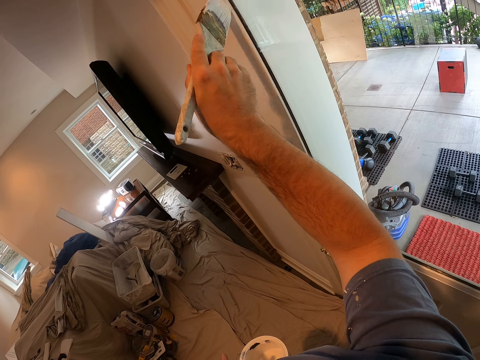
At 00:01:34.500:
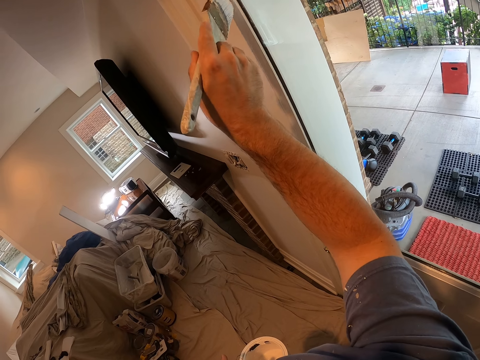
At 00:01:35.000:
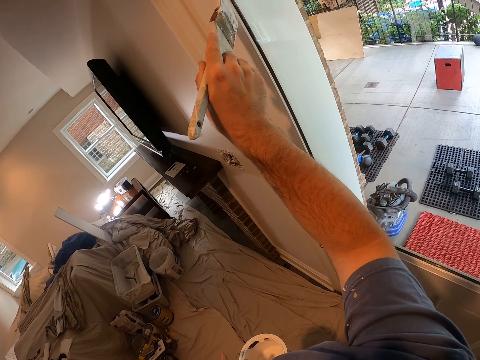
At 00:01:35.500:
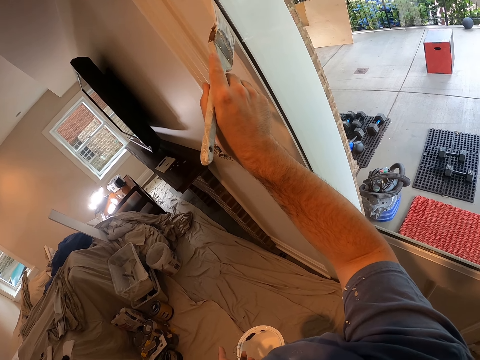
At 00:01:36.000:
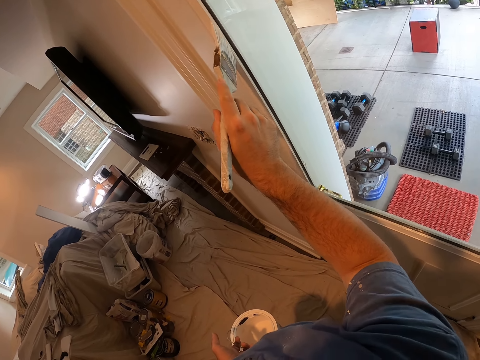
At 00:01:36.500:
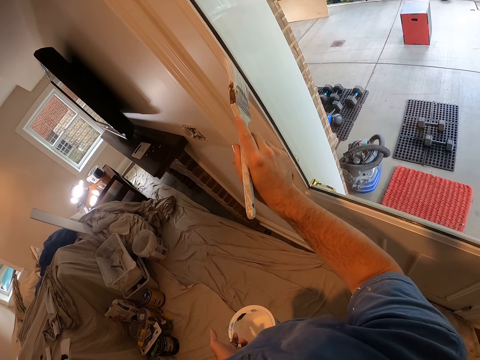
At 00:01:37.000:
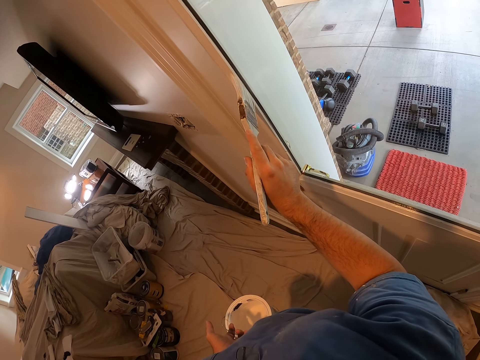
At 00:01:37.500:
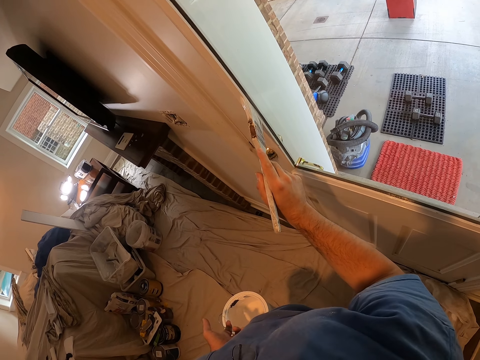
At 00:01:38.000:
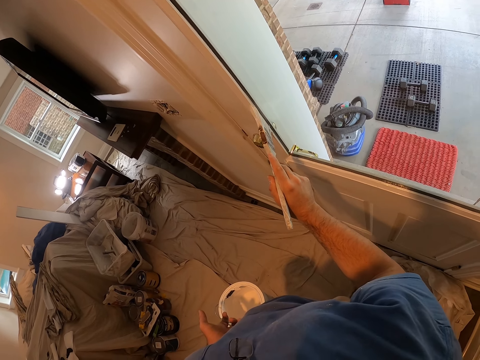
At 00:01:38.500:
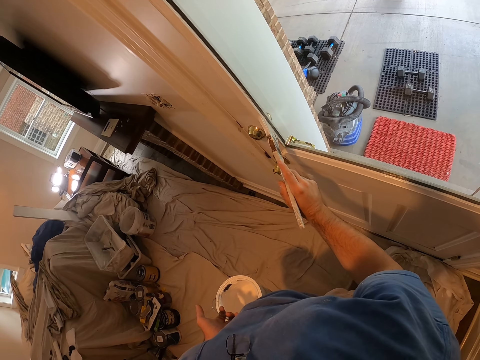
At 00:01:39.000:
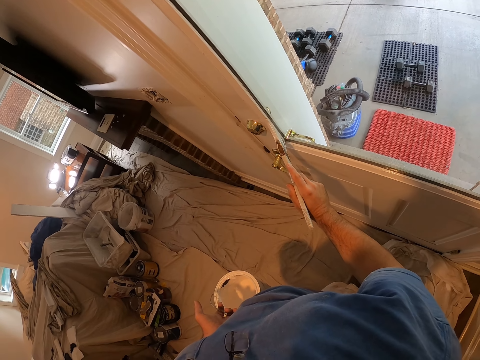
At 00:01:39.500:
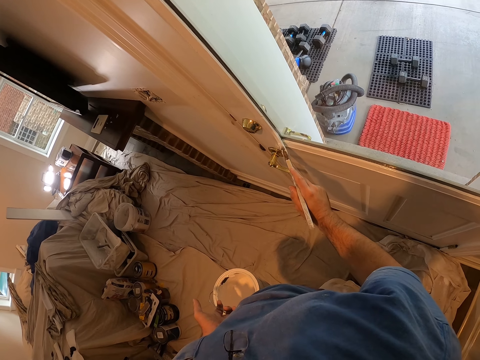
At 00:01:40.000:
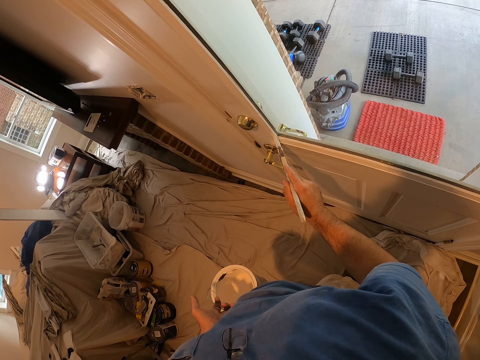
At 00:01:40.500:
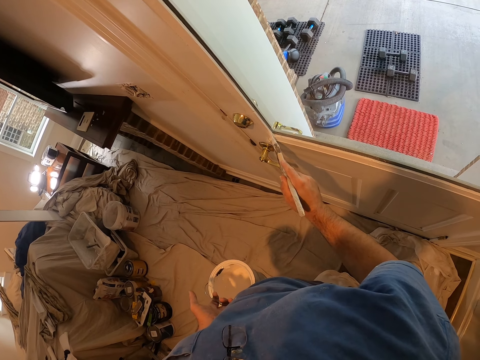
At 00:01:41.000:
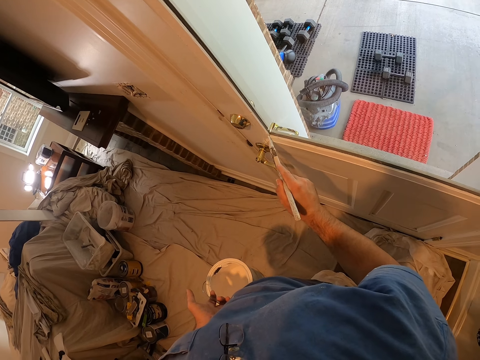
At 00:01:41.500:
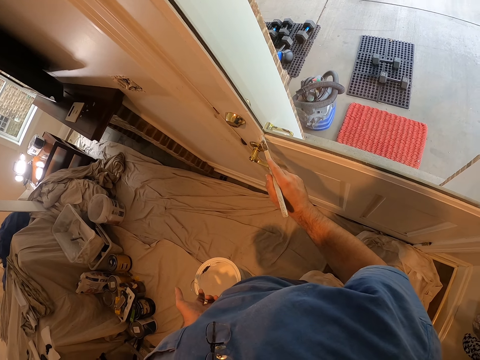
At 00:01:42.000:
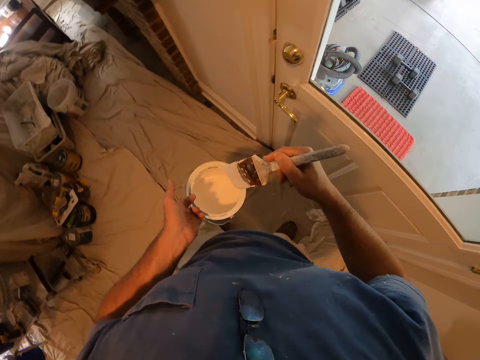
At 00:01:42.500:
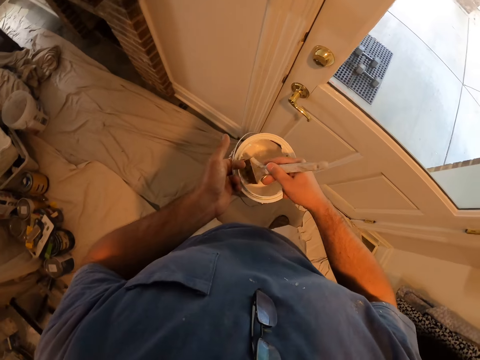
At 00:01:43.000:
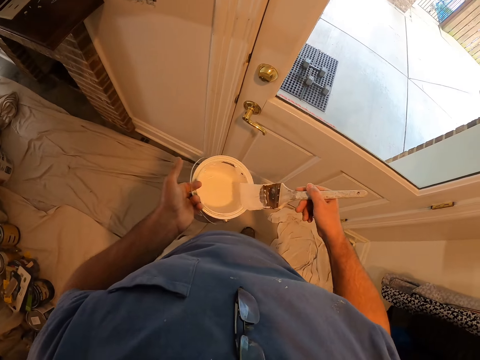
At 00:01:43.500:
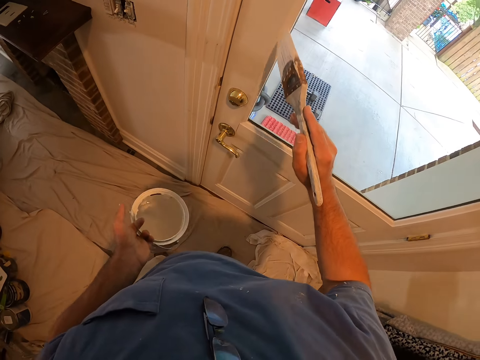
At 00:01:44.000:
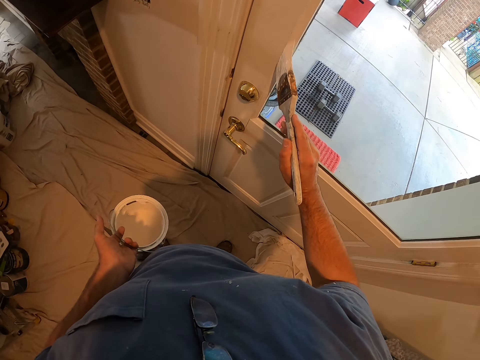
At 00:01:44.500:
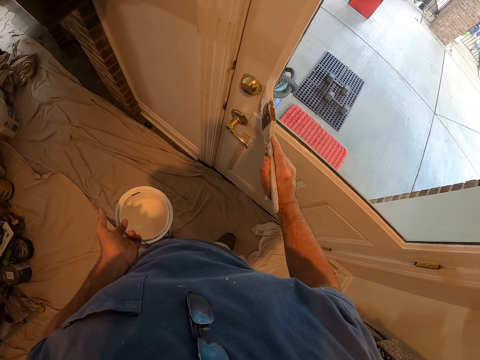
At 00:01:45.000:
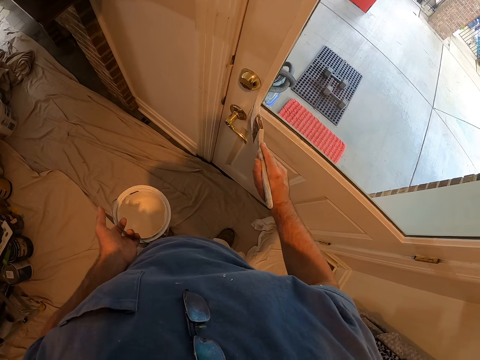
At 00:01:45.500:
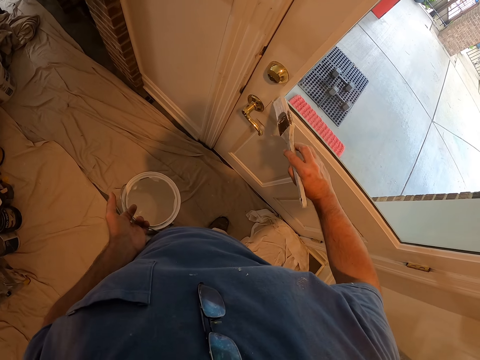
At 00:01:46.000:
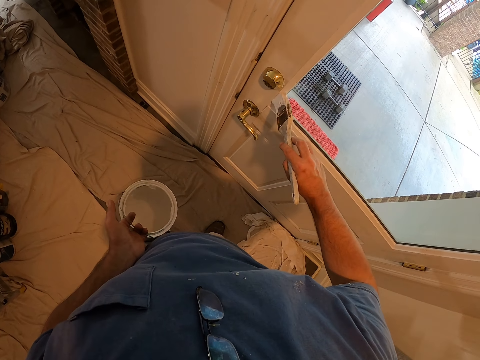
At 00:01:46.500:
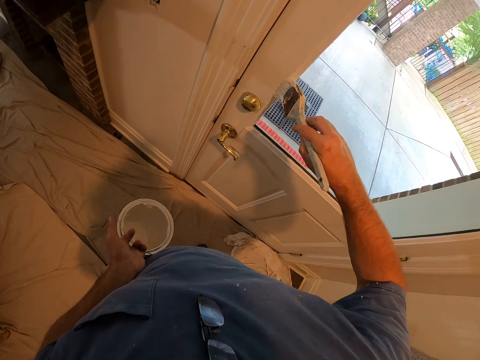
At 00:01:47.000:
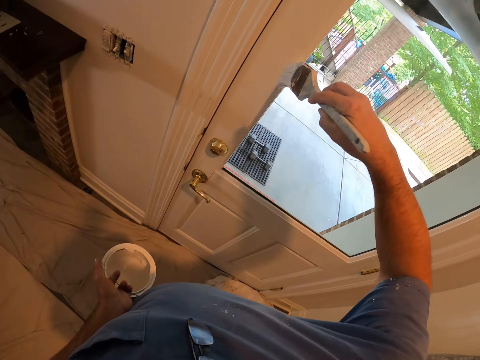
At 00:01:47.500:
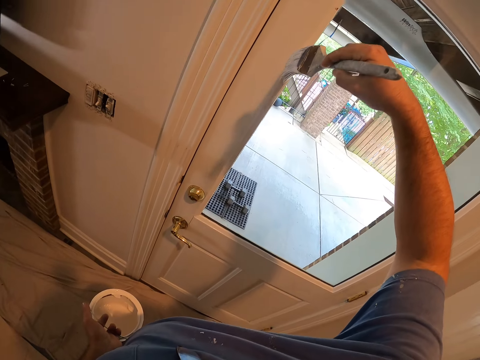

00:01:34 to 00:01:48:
The camera wearer dips the paint brush into the paint bucket. They paint the door with the brush.

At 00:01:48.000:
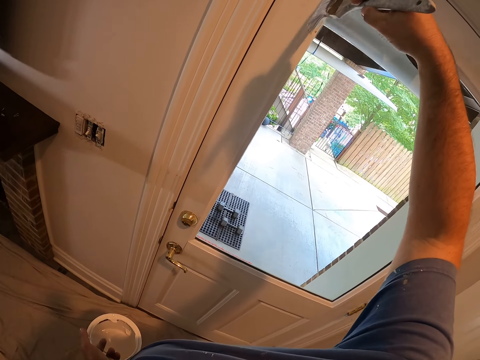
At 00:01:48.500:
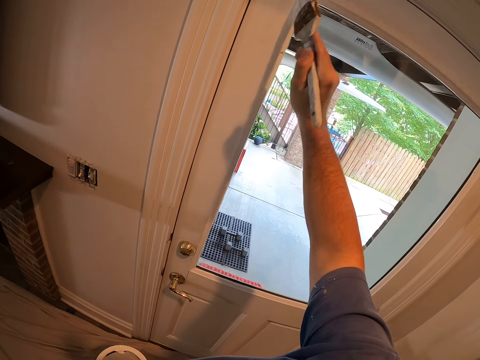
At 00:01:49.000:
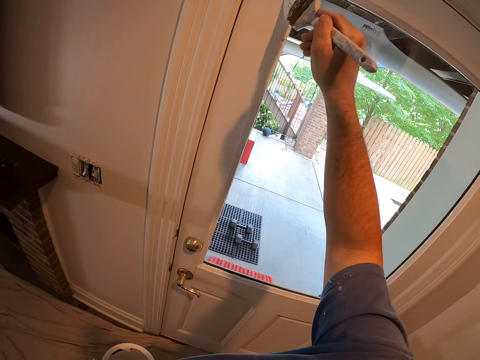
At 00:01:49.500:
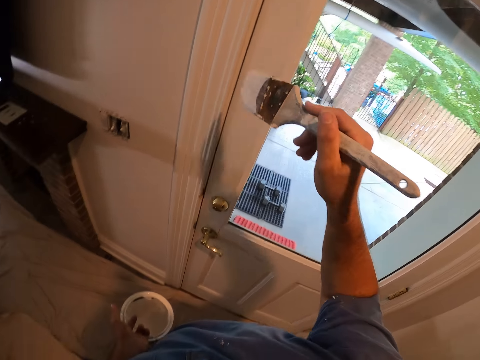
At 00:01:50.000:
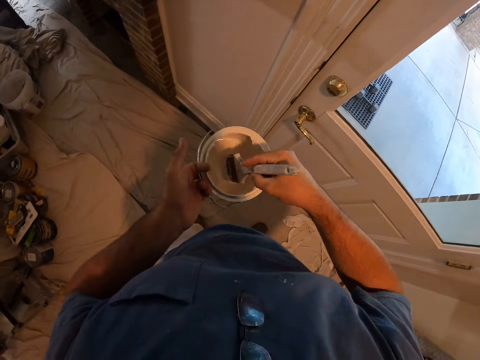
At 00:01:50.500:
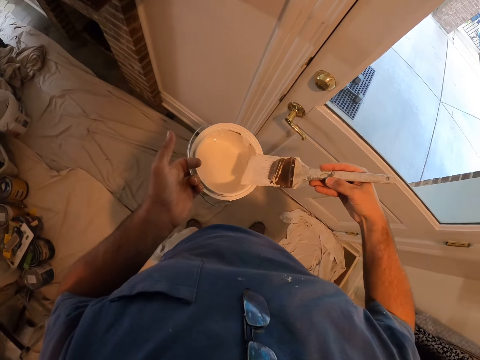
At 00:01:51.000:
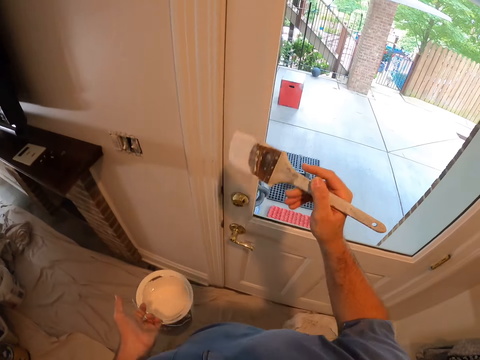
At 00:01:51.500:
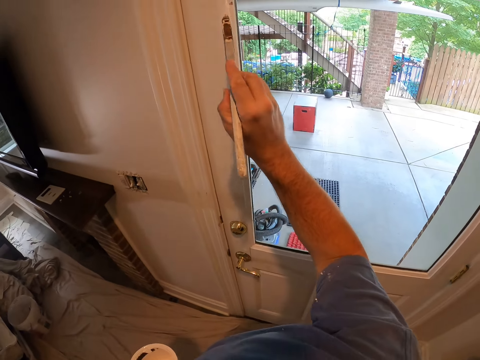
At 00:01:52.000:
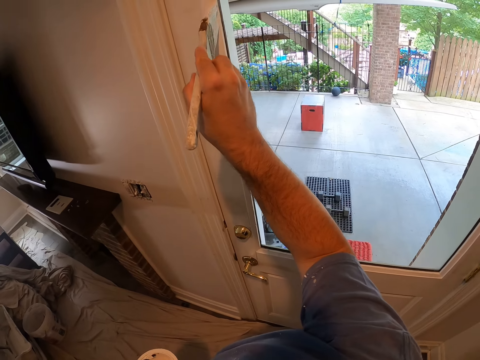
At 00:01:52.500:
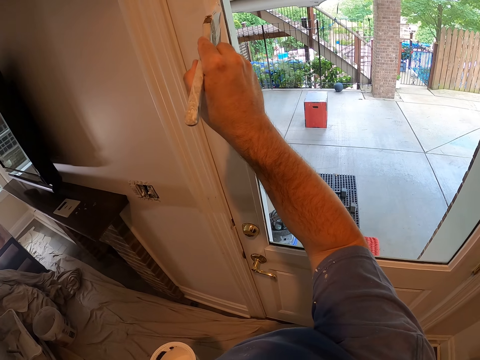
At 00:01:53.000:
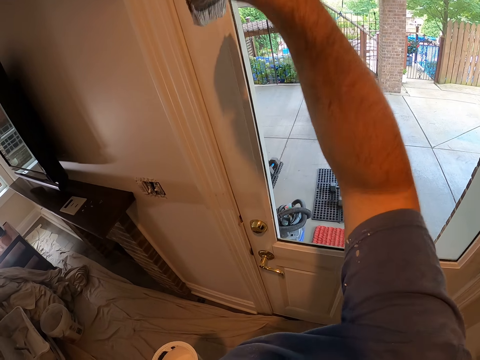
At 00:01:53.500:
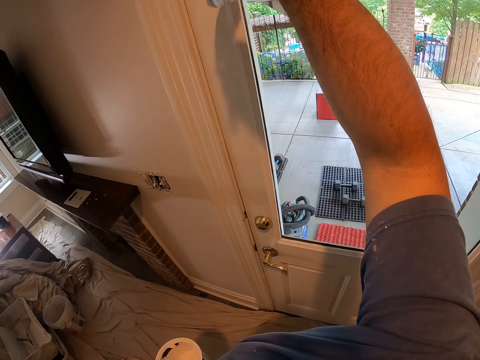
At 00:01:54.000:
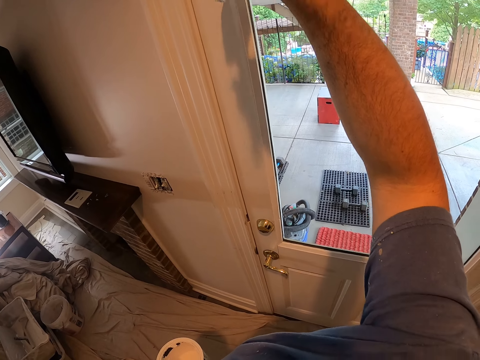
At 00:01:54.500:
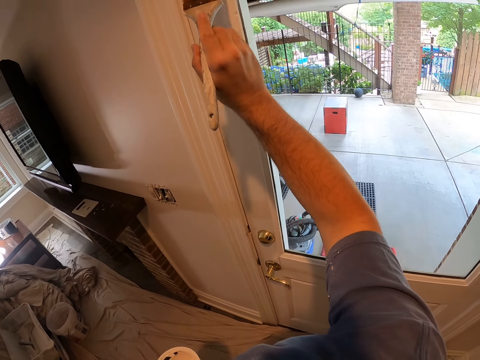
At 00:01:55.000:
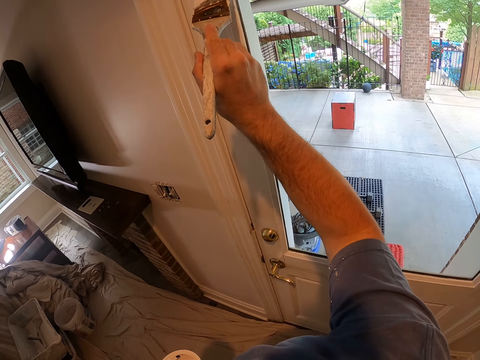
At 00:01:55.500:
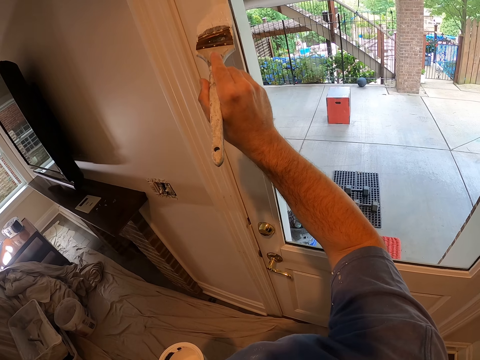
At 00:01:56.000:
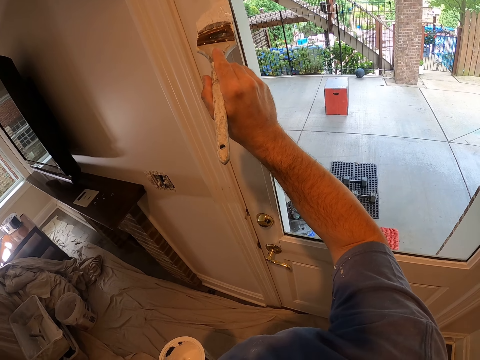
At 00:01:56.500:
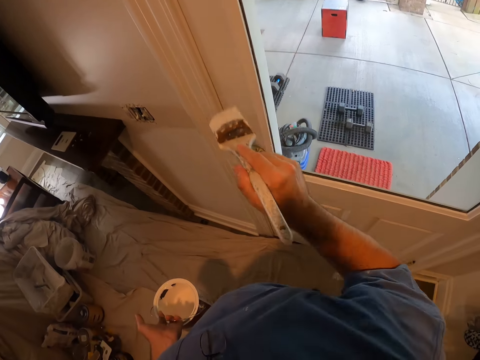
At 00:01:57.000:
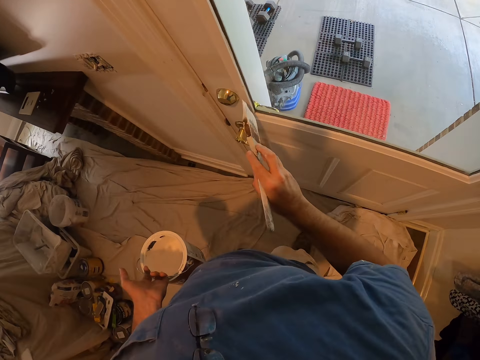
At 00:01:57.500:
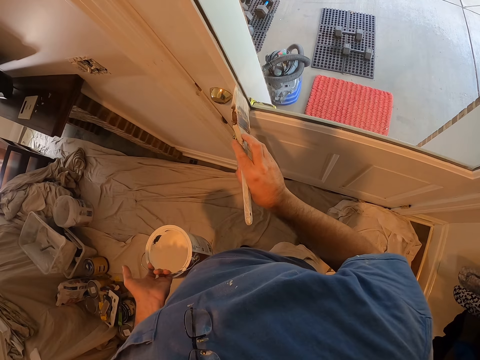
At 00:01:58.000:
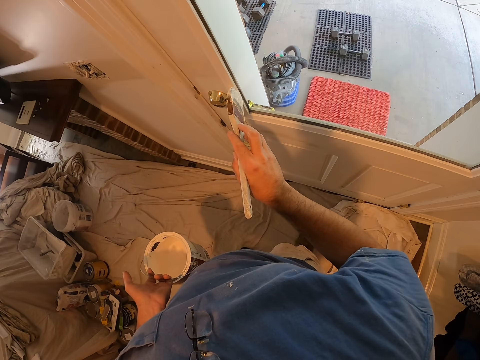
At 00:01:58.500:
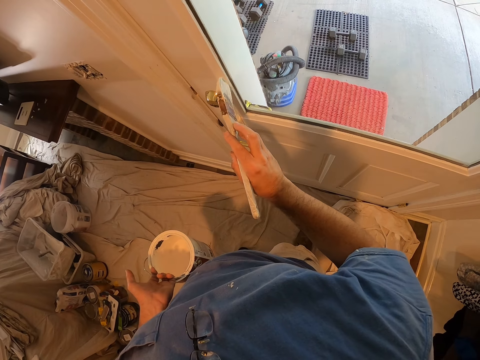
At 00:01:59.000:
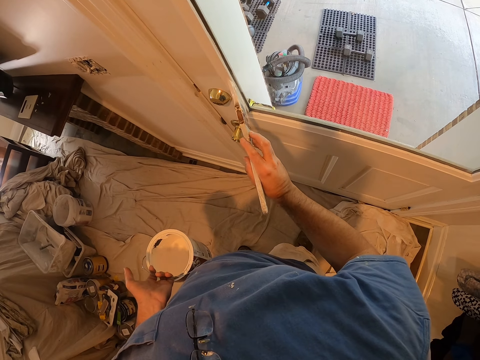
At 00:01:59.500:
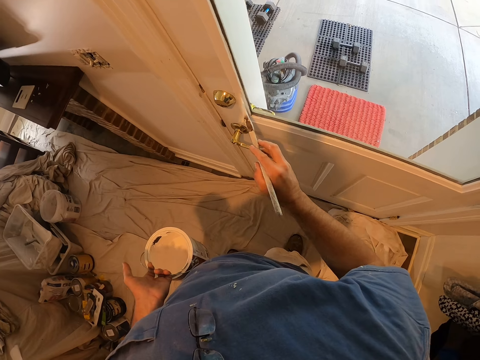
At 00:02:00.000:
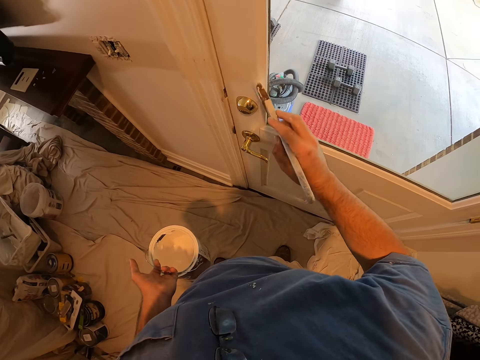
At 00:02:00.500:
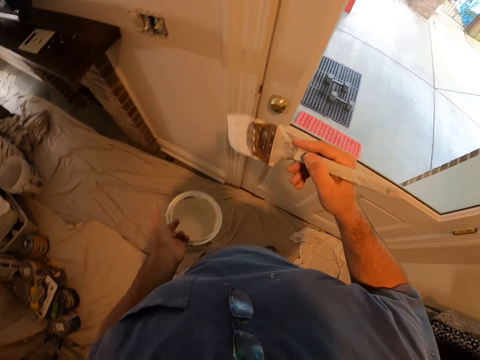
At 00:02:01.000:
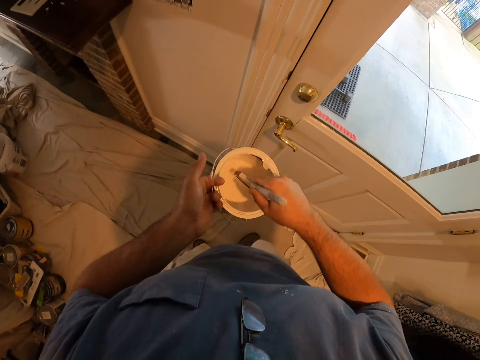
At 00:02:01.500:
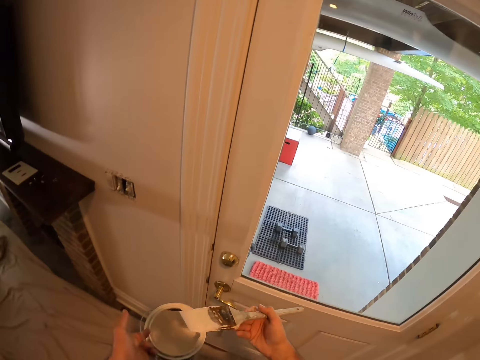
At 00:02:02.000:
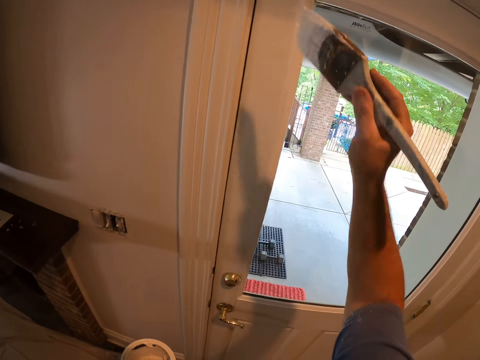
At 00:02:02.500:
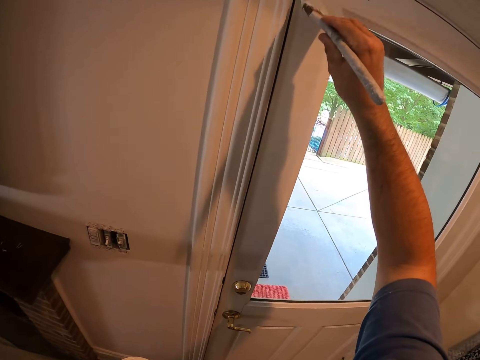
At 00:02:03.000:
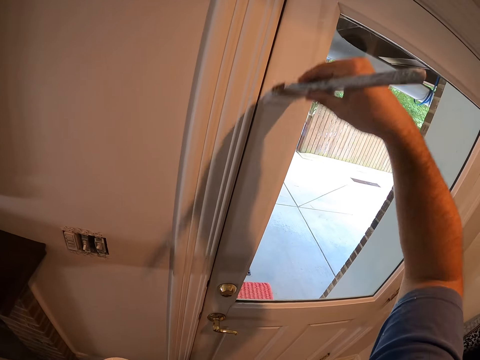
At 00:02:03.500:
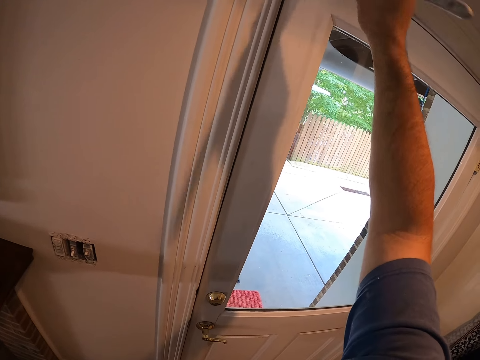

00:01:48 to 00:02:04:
The camera wearer dips the paint brush into the paint bucket. They paint the door with the brush. They stare at the door. They paint the door. They dip the paint brush into the paint bucket. They paint the door with the brush.
